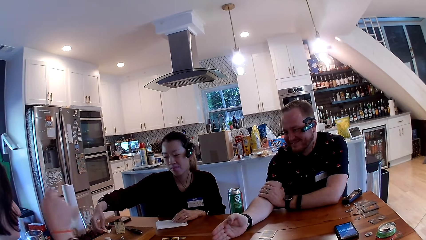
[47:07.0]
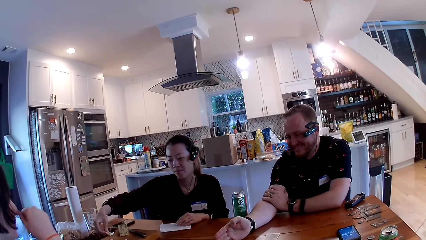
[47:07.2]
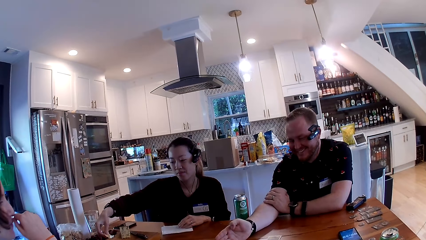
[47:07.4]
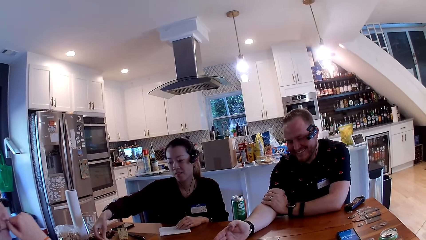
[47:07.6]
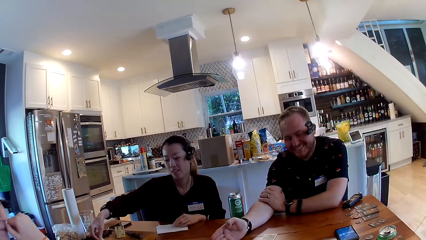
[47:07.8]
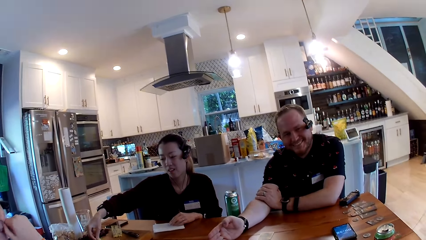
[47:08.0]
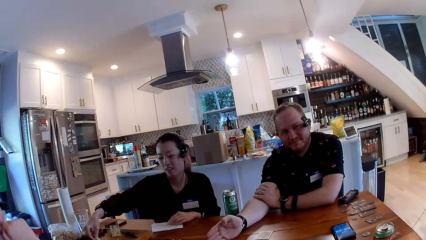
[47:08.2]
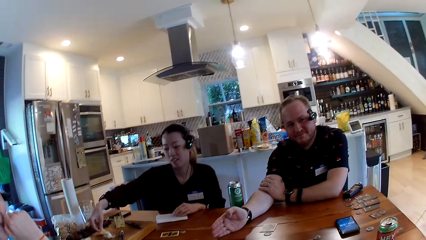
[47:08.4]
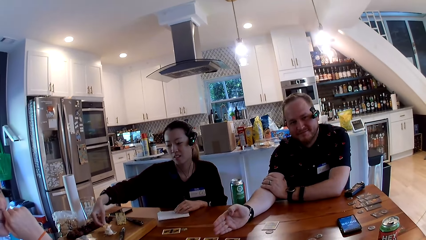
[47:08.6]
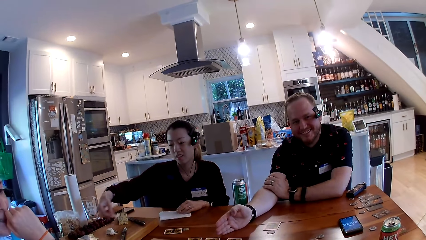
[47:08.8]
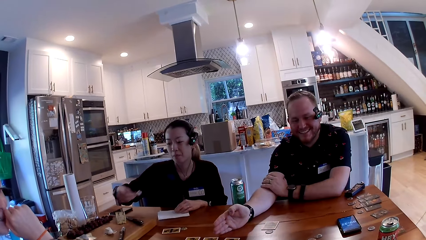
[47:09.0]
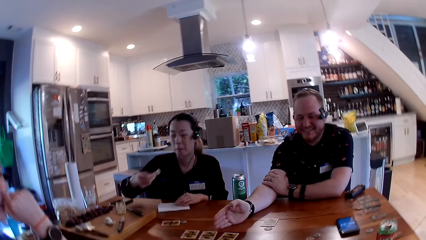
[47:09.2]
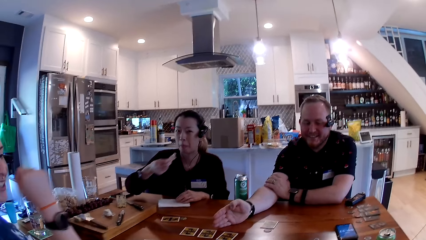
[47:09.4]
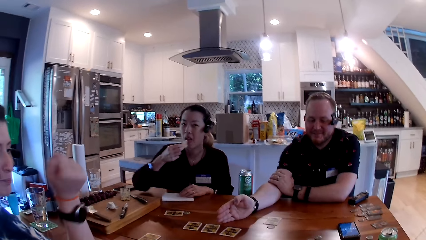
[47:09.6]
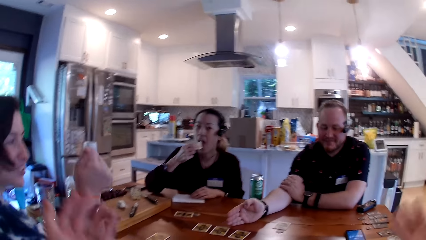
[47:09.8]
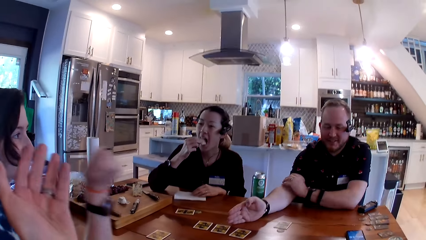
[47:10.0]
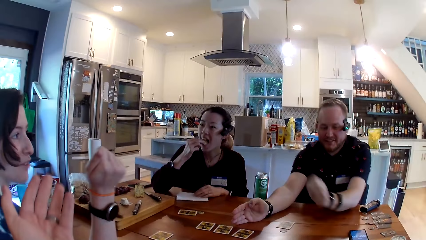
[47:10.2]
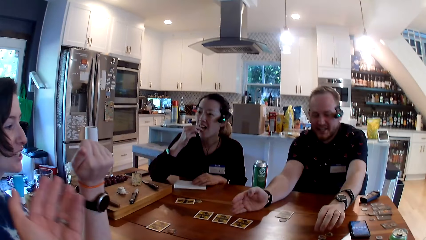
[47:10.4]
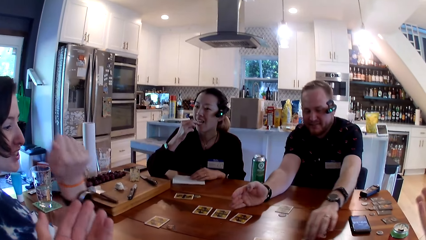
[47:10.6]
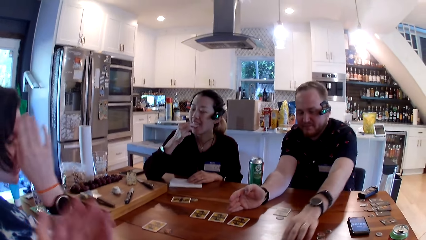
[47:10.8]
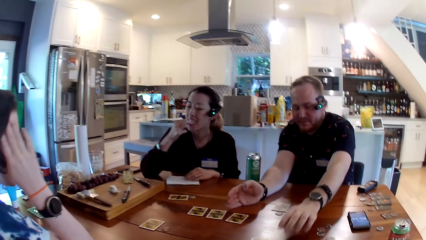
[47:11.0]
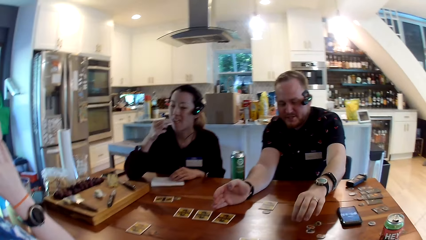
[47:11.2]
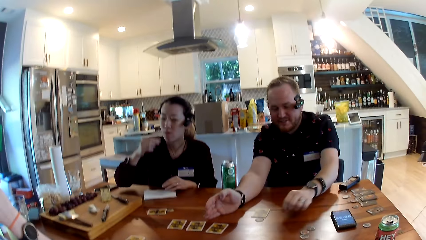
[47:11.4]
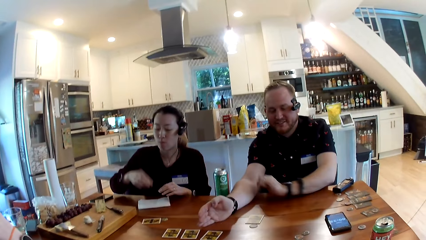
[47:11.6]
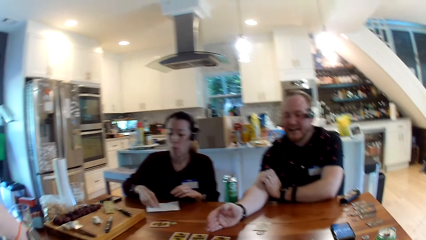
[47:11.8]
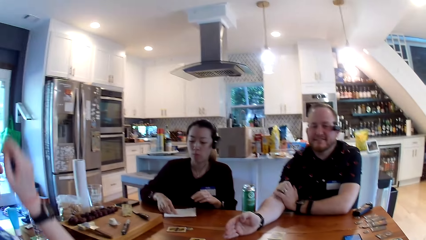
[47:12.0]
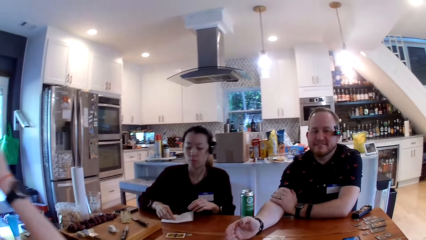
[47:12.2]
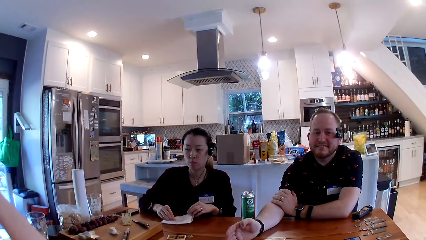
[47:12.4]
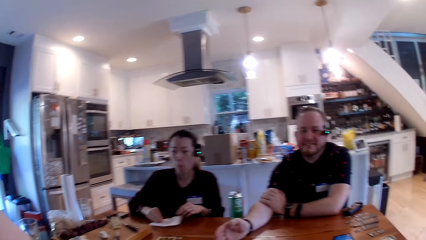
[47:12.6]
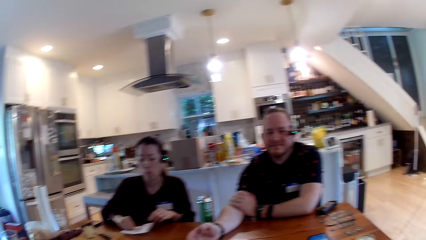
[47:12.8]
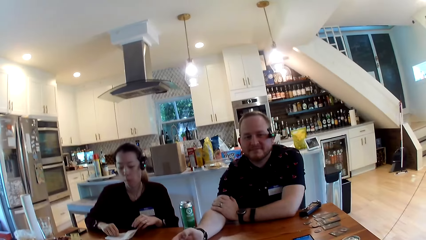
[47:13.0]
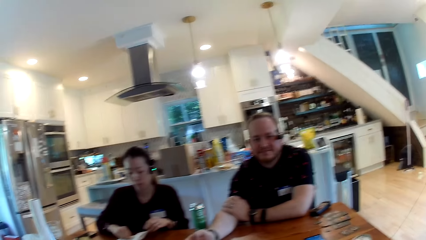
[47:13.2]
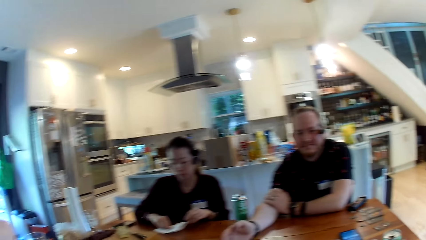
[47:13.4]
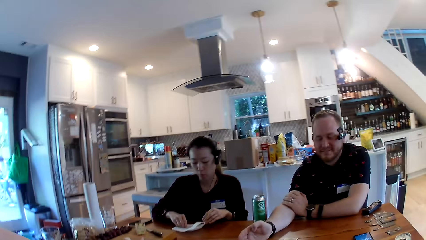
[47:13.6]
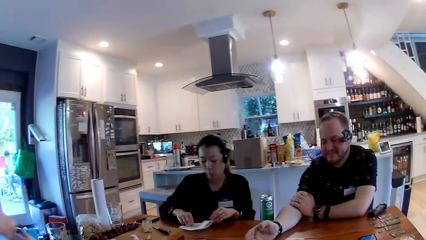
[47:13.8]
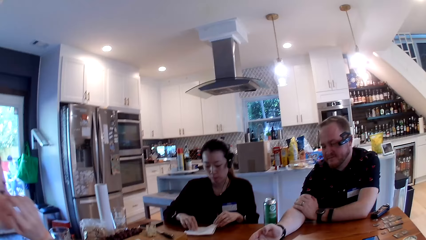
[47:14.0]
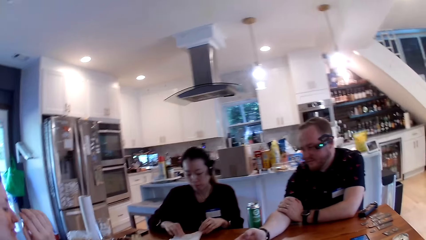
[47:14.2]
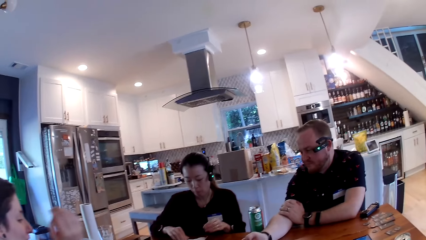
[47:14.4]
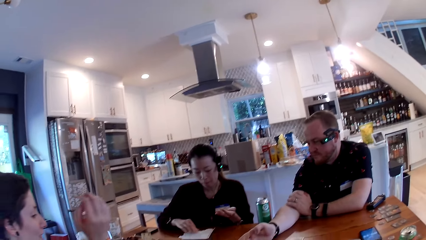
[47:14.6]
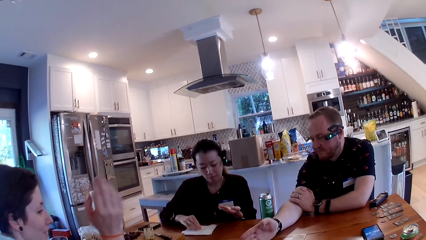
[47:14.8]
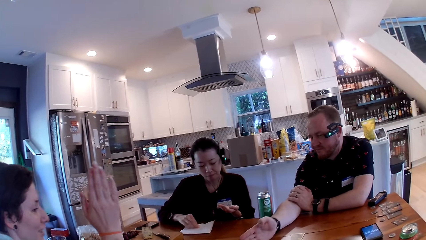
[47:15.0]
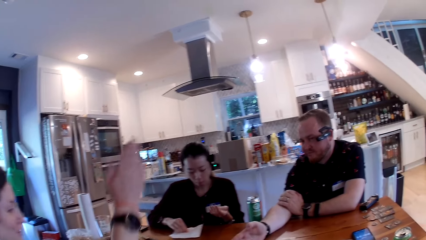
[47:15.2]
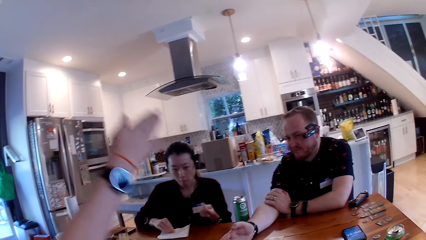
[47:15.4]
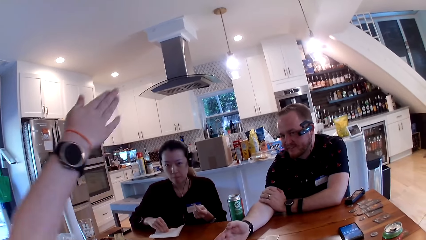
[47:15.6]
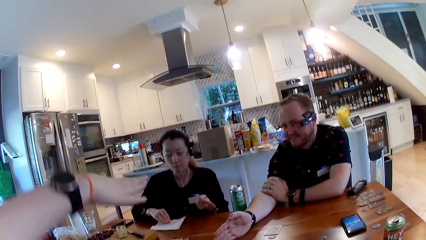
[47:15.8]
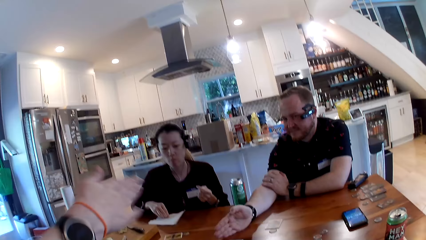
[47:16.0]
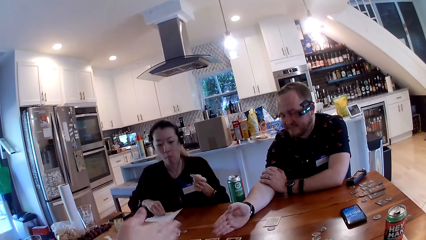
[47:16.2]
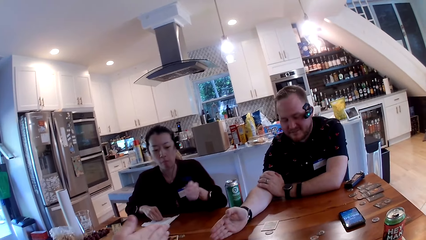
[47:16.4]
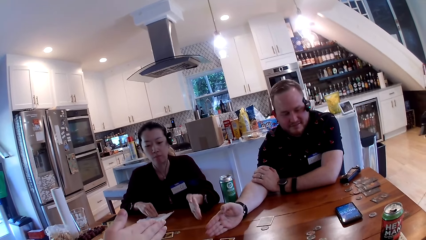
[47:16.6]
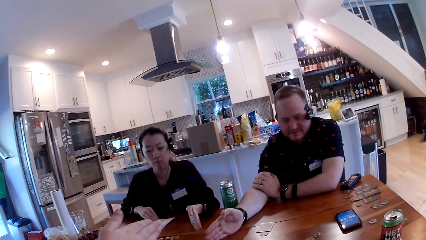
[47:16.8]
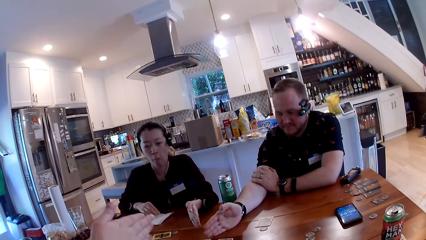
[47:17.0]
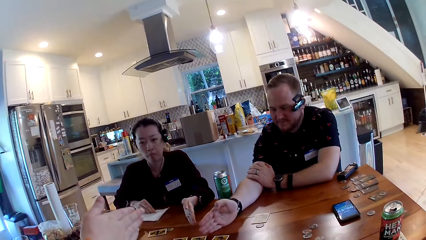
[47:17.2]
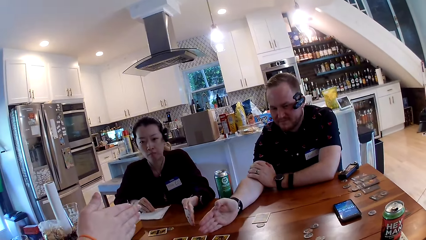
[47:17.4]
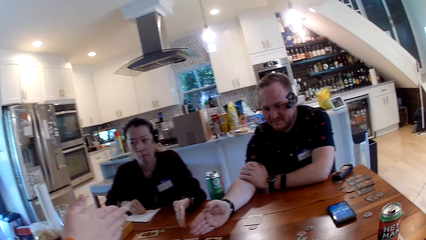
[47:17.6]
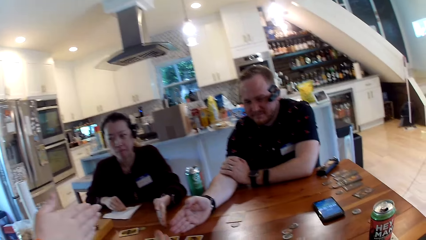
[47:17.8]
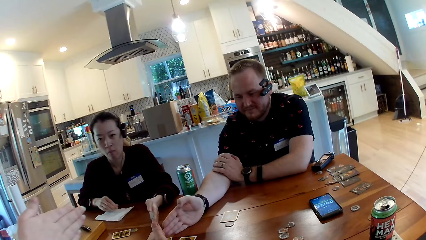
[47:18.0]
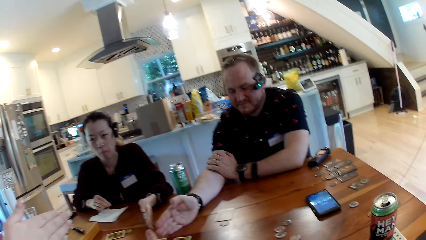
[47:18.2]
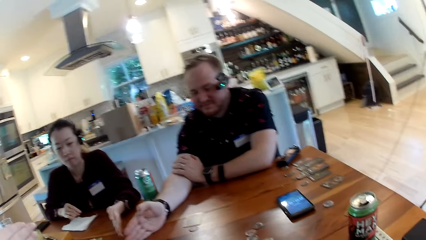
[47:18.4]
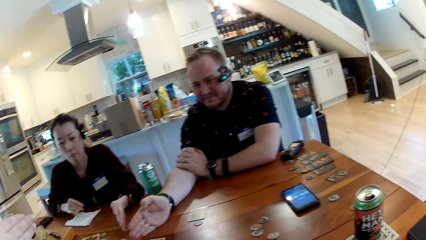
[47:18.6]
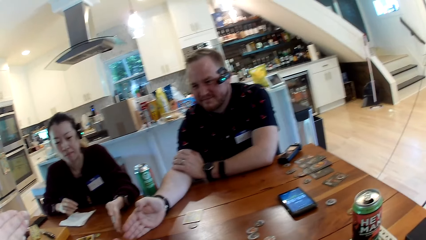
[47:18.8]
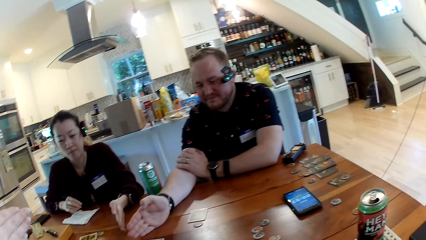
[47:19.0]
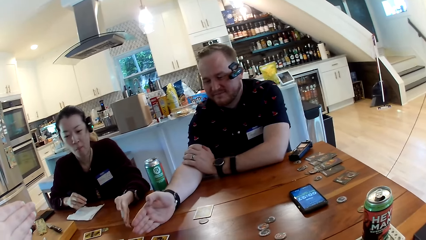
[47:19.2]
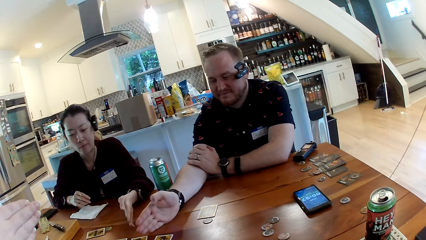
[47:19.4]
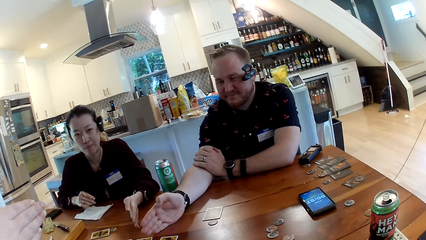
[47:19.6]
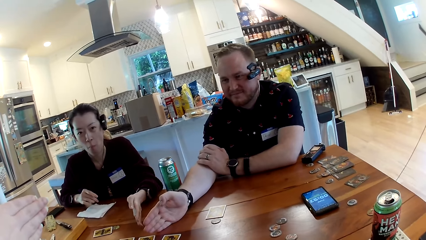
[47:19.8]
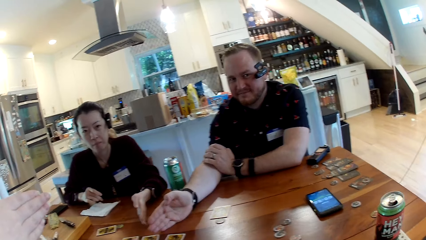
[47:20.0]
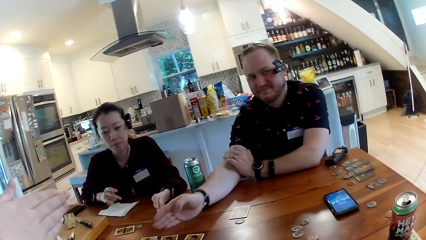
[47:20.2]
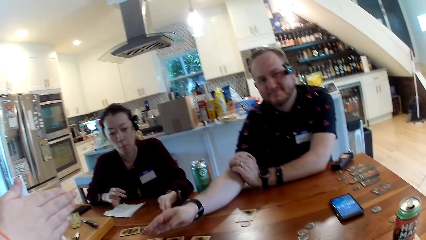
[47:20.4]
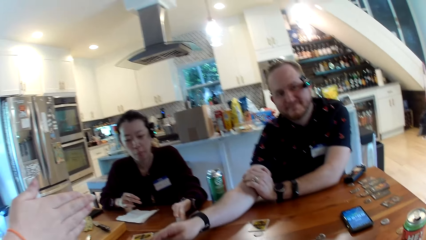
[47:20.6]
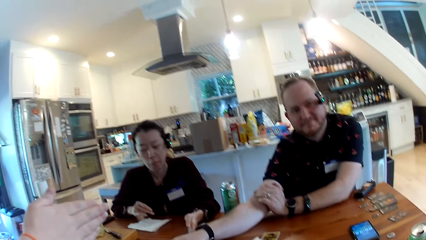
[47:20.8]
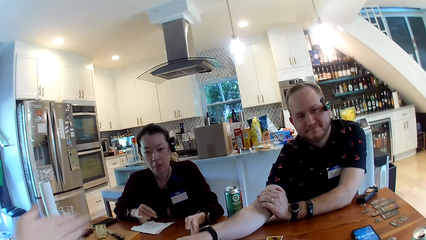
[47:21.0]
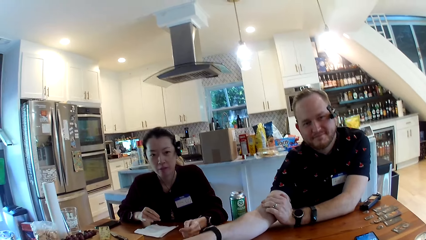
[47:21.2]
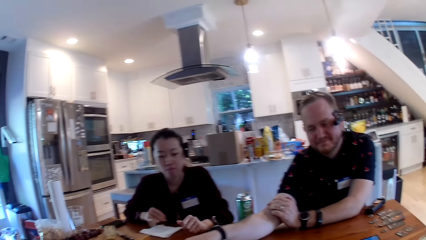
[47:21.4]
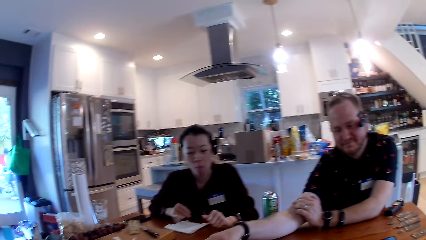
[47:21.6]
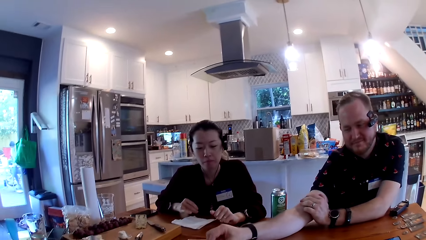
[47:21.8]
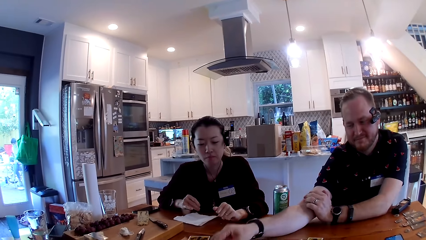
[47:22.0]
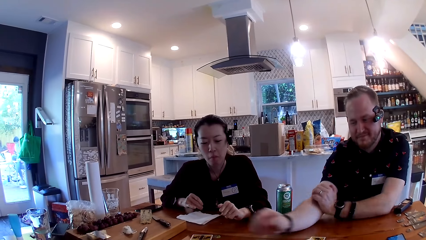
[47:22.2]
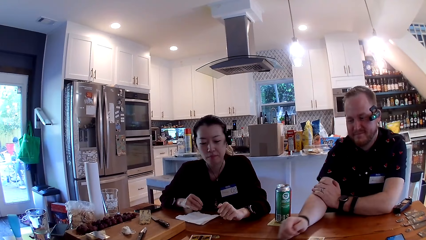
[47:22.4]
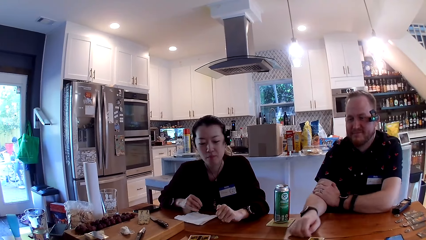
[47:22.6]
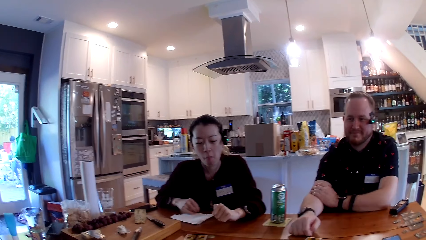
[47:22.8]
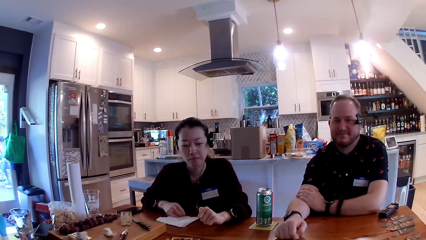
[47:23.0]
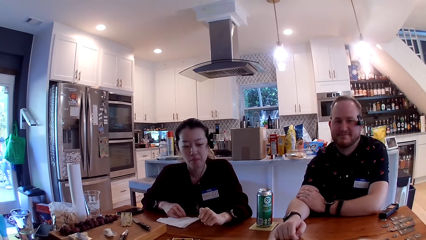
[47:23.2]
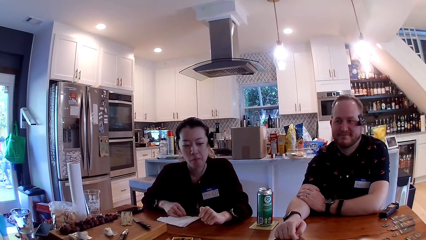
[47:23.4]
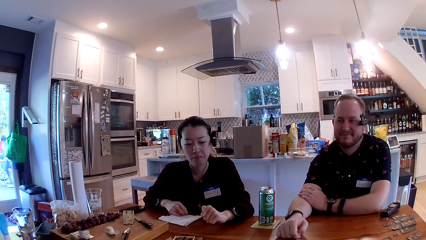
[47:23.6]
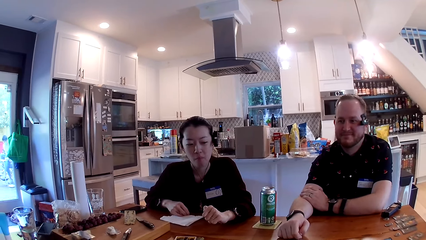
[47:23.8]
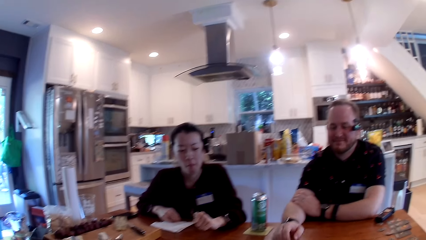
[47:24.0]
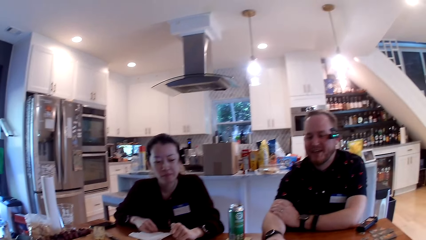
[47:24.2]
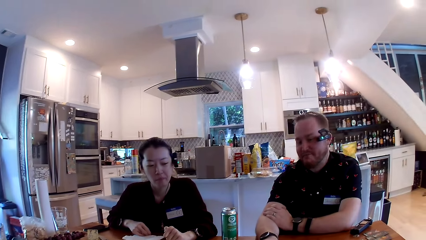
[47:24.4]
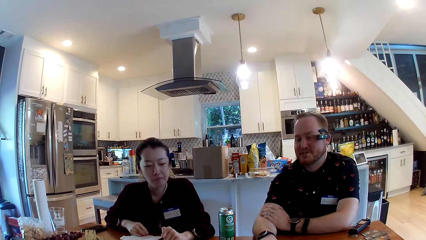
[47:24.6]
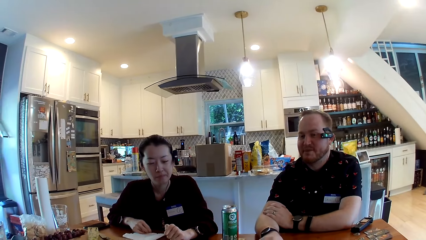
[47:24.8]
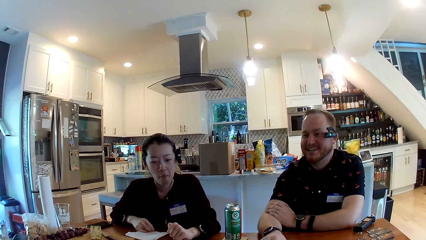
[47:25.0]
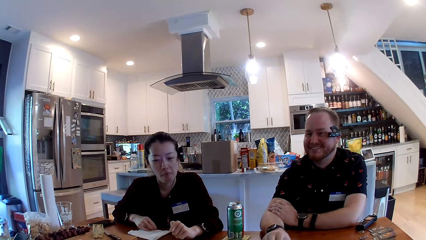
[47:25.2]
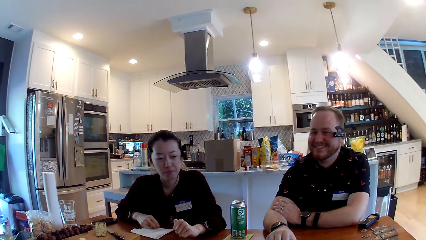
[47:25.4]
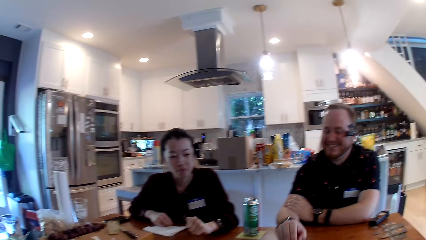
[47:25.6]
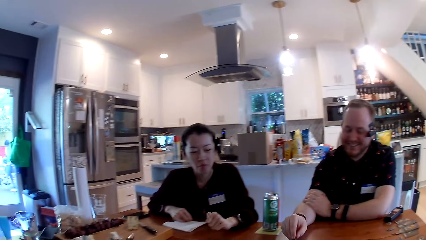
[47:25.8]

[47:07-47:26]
The woman eats a scoop of chips and milk from the wooden table with her right hand. The man moves a coin on the table with his left hand. The man opens a card on the table with his right hand.
